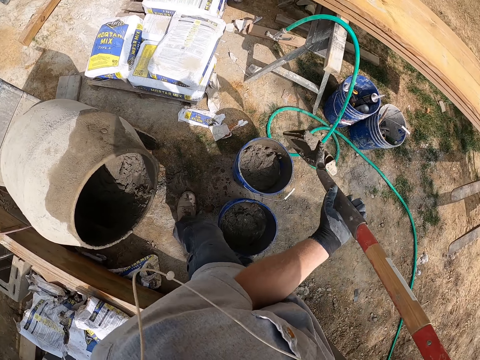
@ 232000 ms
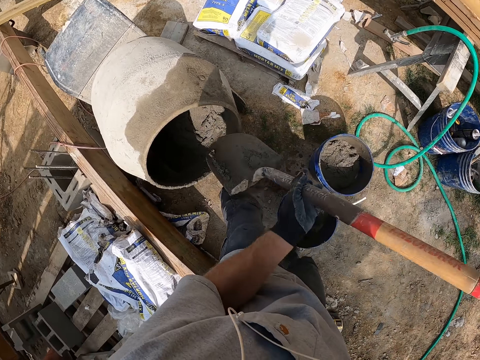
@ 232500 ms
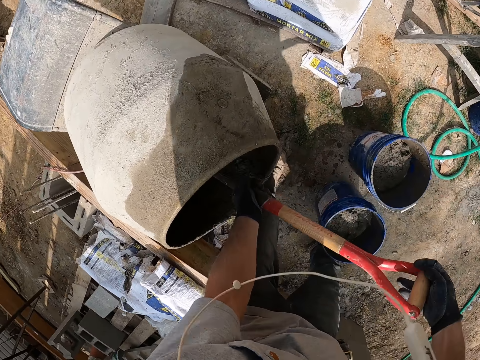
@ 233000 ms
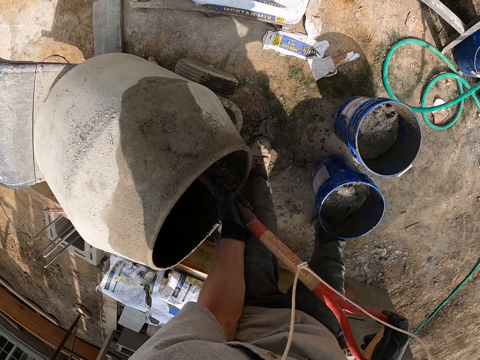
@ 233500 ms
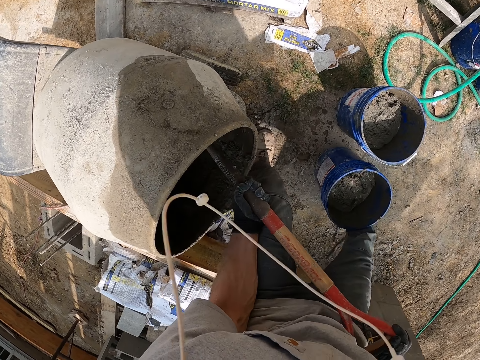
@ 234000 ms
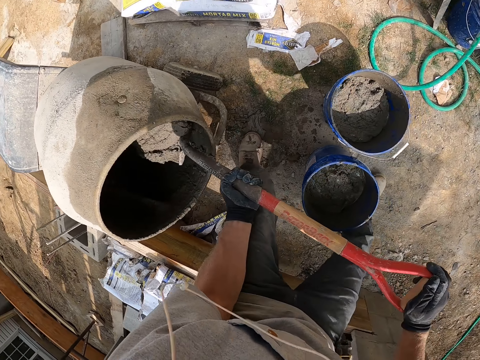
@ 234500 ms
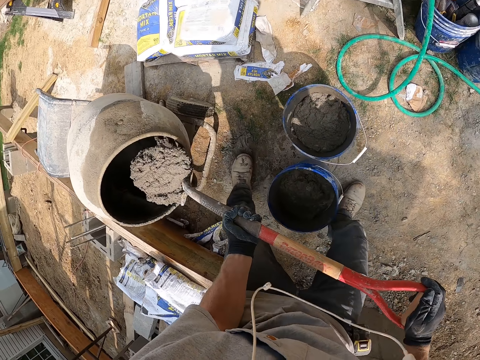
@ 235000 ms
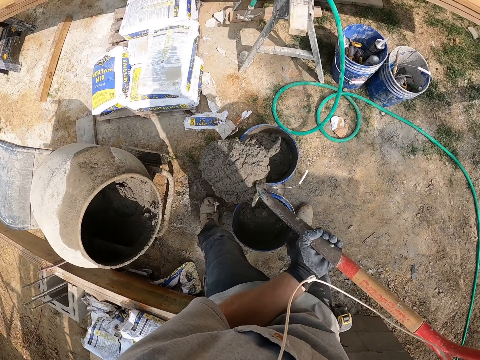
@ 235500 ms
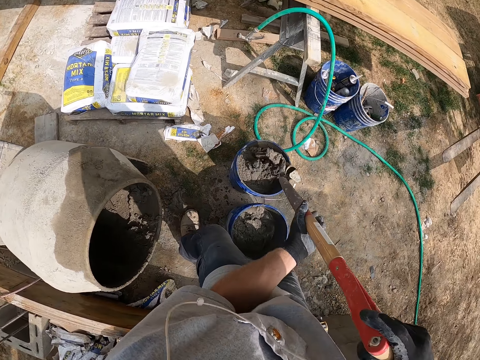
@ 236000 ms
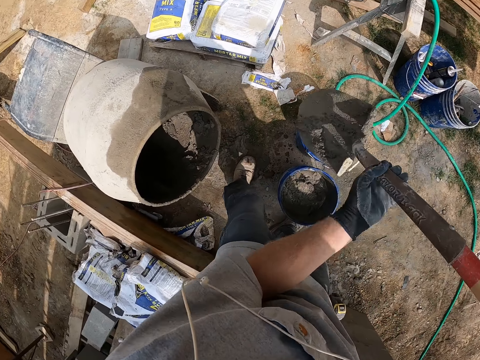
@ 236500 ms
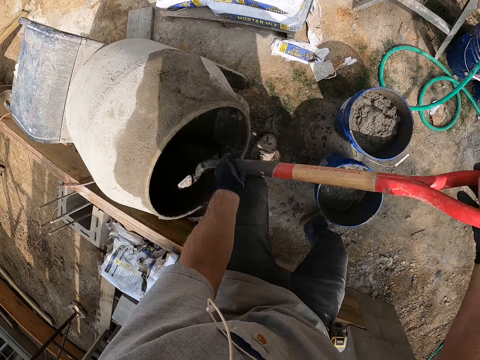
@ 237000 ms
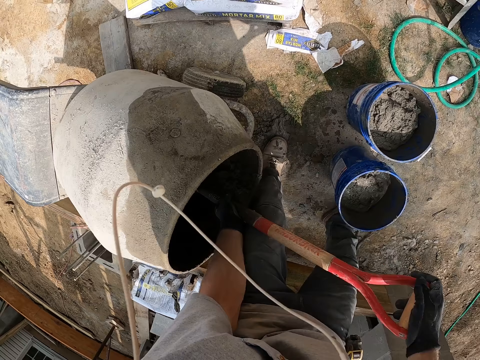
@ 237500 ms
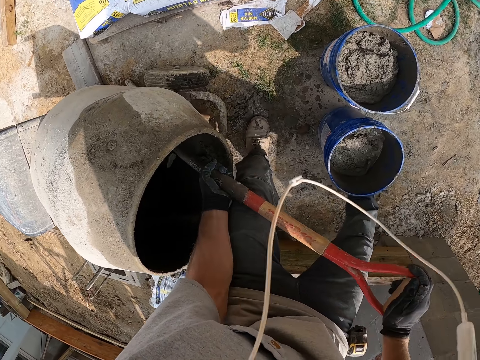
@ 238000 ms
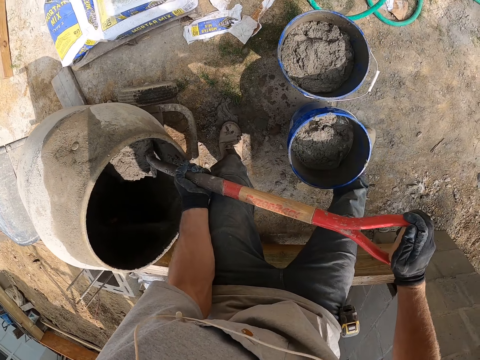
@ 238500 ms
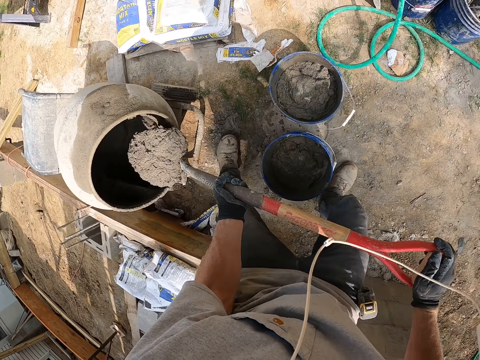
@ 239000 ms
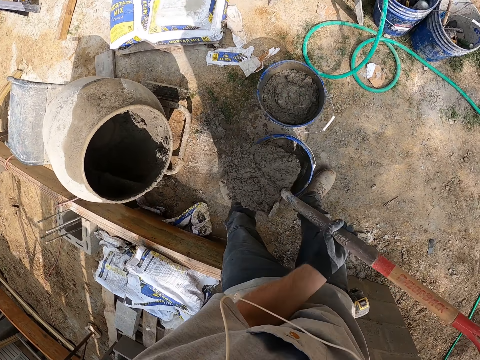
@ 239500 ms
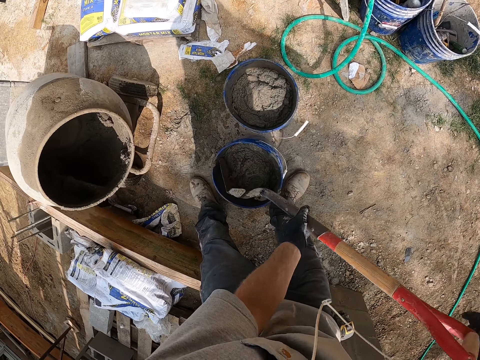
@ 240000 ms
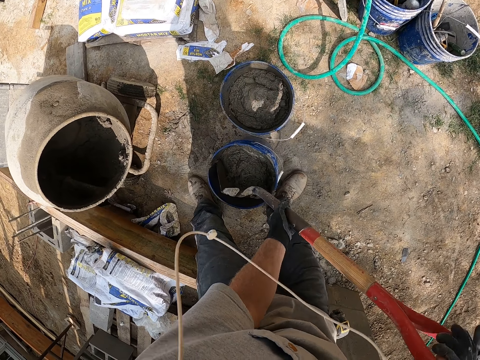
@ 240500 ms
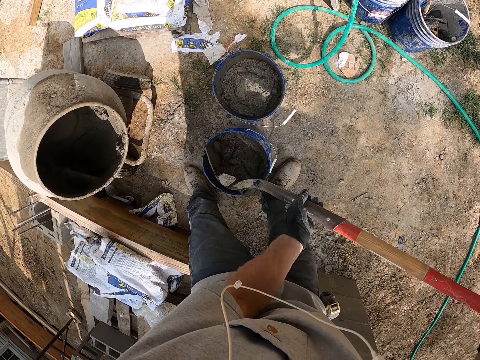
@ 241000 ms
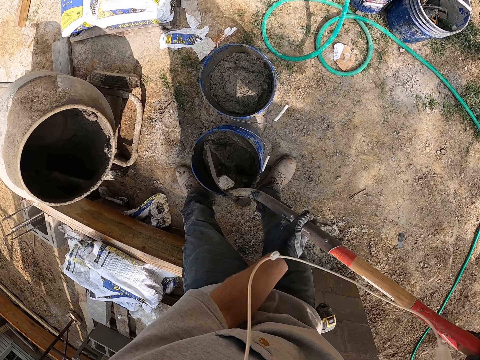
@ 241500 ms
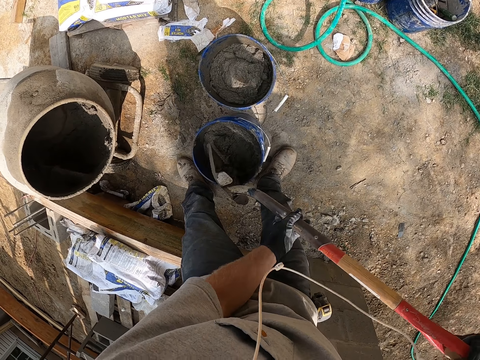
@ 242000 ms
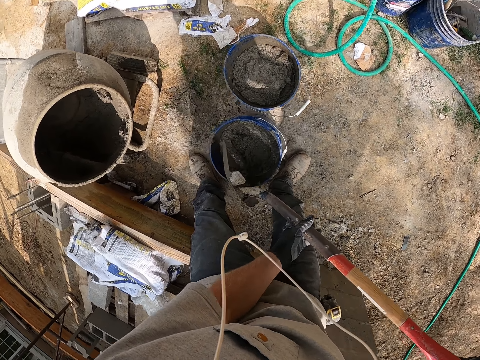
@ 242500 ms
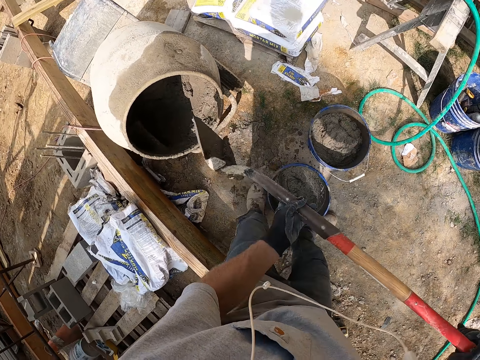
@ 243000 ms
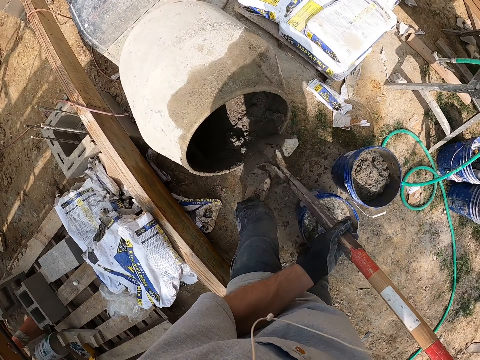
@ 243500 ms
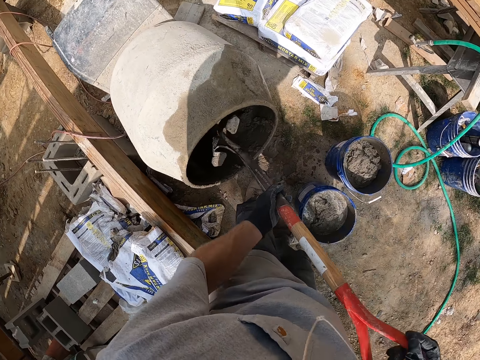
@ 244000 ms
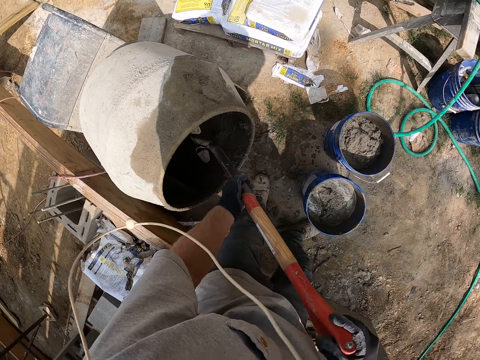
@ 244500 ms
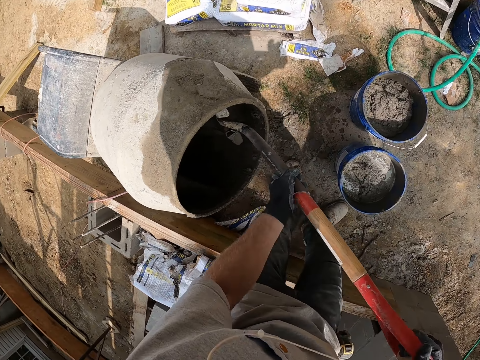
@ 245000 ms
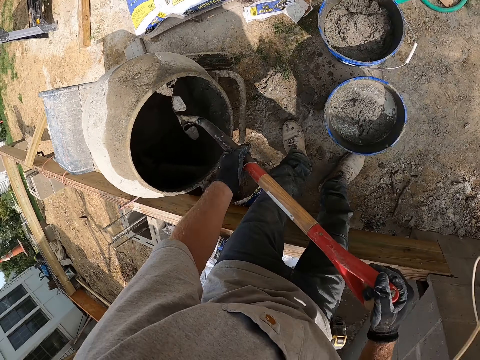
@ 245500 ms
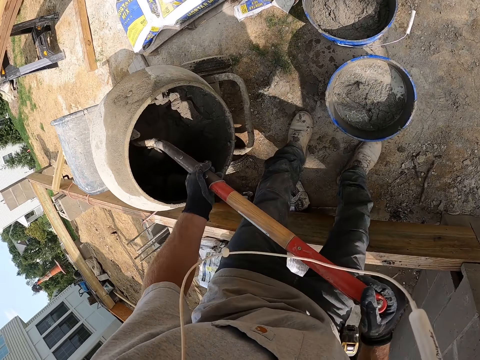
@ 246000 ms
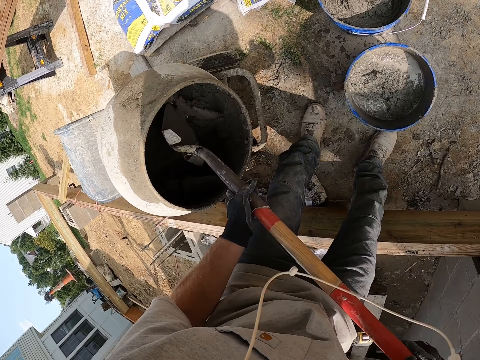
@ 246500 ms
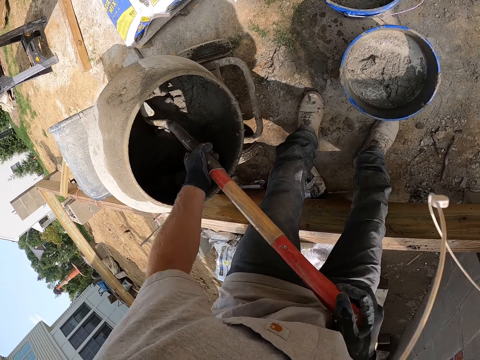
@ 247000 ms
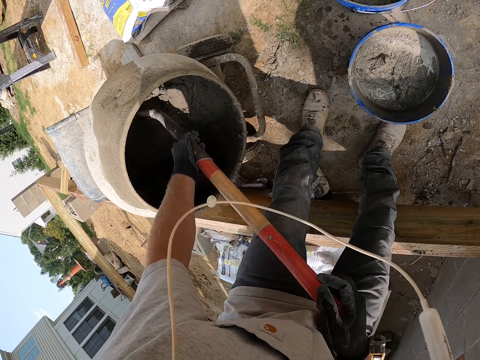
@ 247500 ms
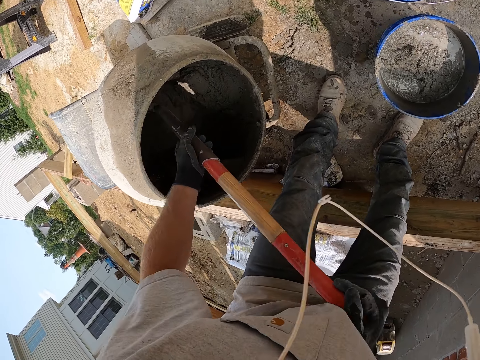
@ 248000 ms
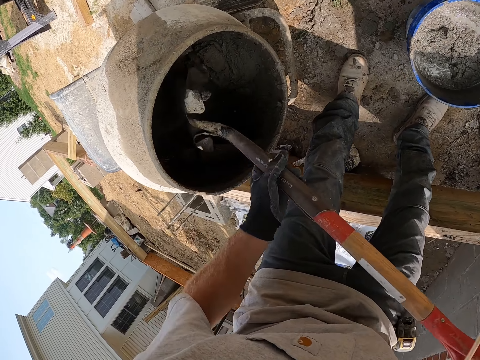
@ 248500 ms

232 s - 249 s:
The camera wearer puts the mortar in the bucket. They scoop the concrete from the mixer. They pour the concrete in the bucket. They scoop the concrete from the mixer. They pour the concrete in the bucket. They tap the spade on the bucket. They mix the concrete with the spade. They scoop the mortar in the cement mixer.

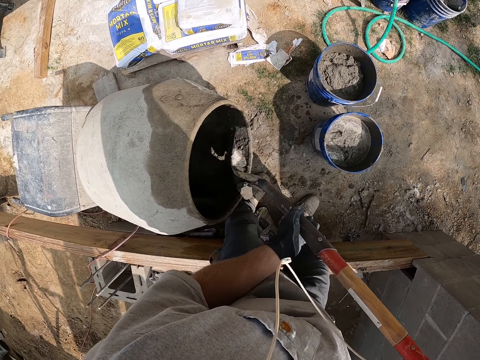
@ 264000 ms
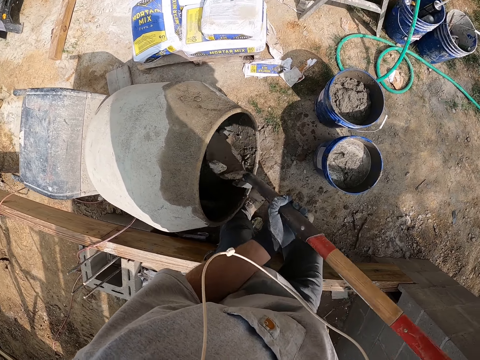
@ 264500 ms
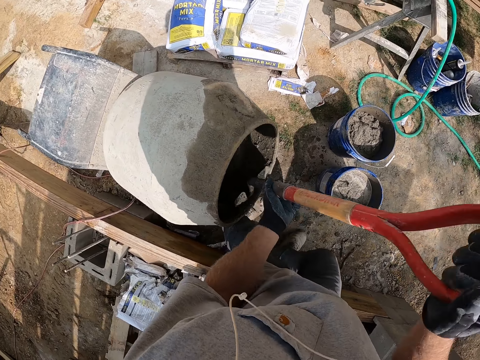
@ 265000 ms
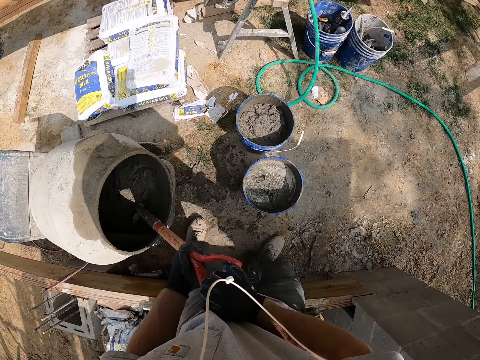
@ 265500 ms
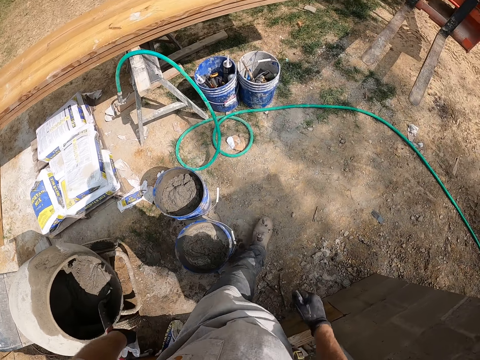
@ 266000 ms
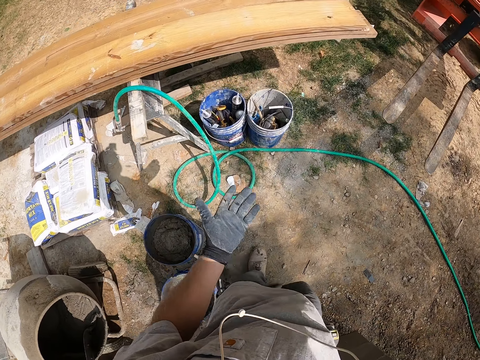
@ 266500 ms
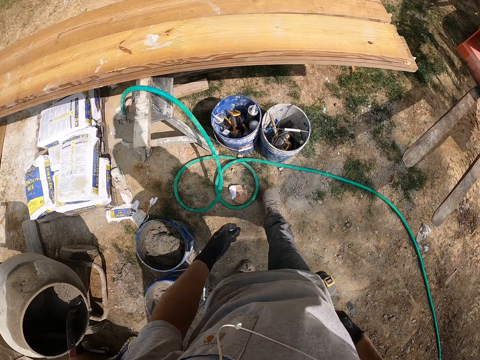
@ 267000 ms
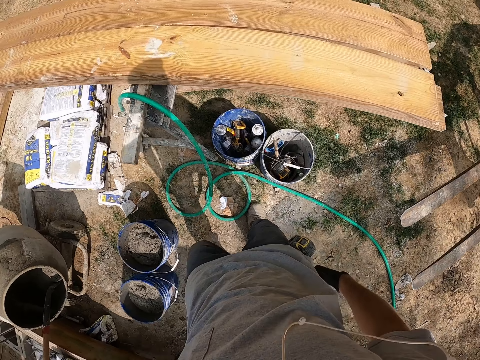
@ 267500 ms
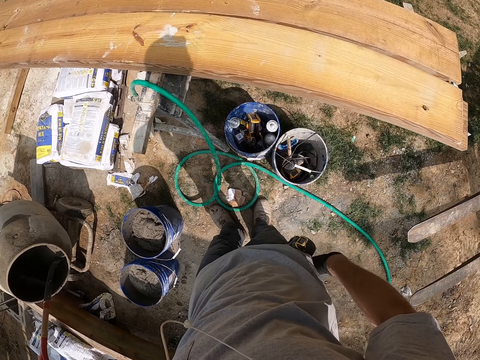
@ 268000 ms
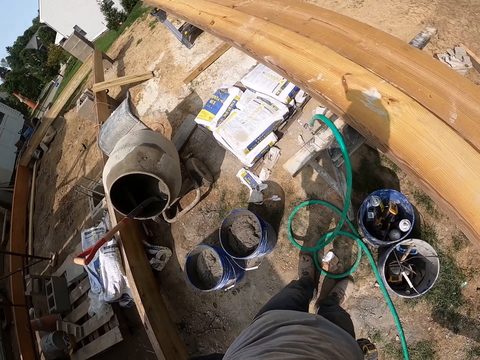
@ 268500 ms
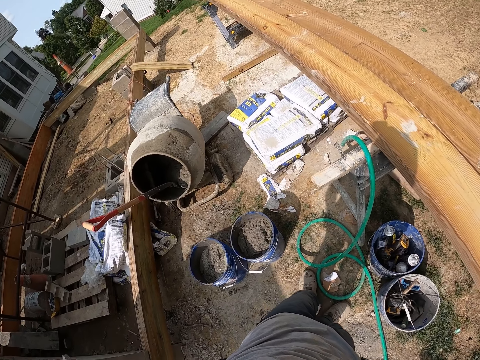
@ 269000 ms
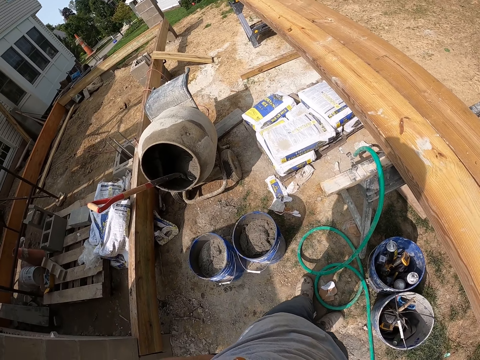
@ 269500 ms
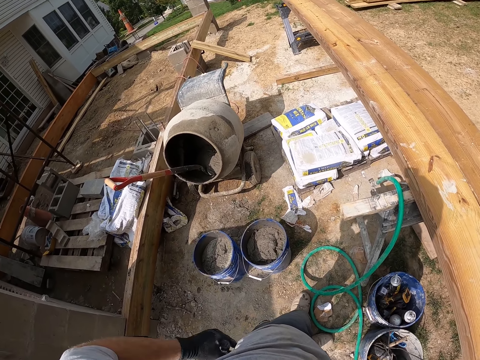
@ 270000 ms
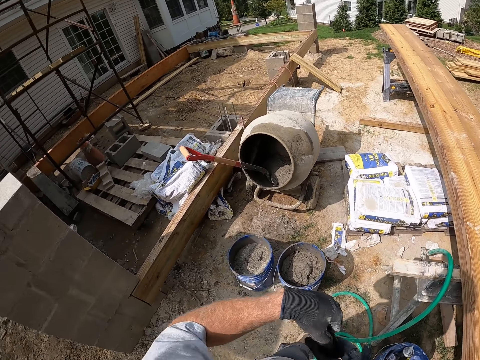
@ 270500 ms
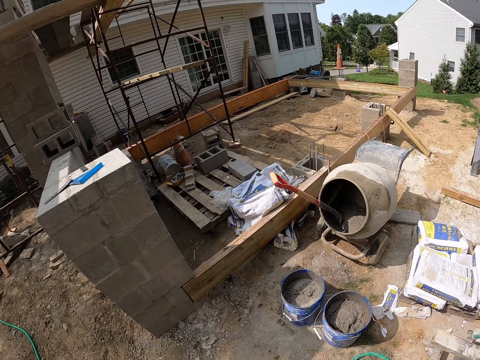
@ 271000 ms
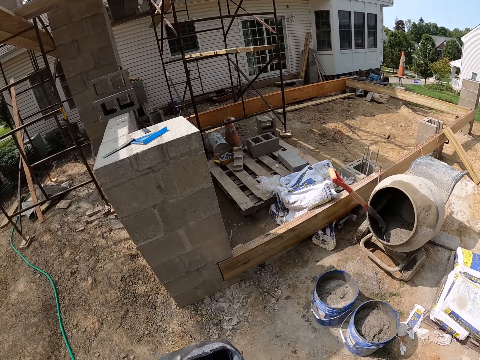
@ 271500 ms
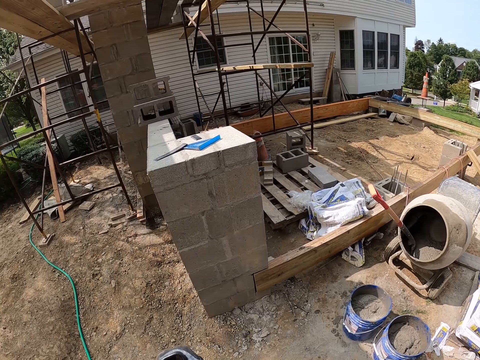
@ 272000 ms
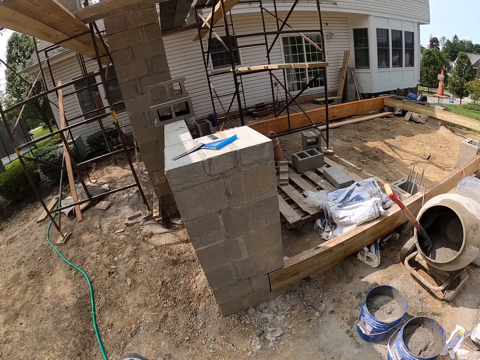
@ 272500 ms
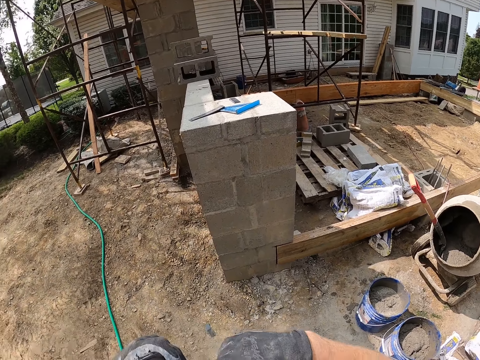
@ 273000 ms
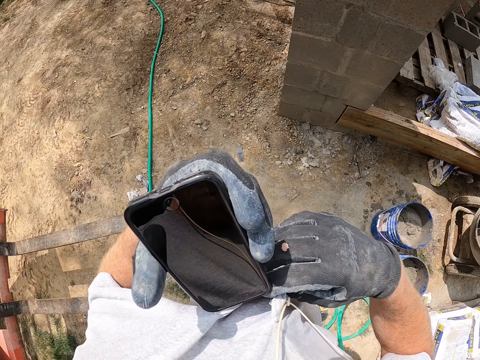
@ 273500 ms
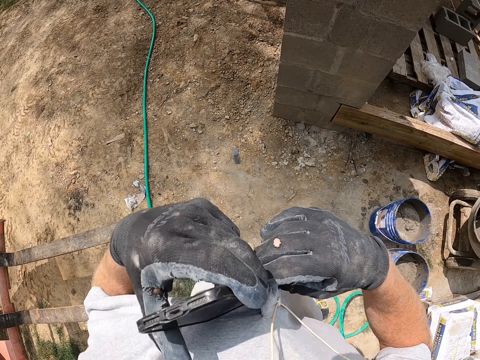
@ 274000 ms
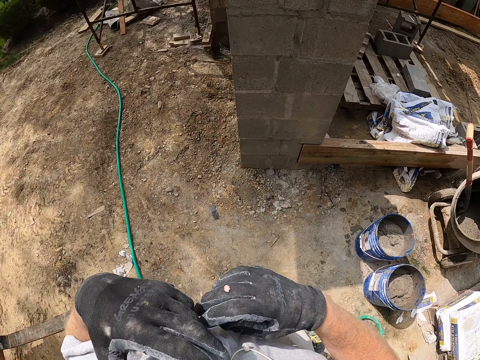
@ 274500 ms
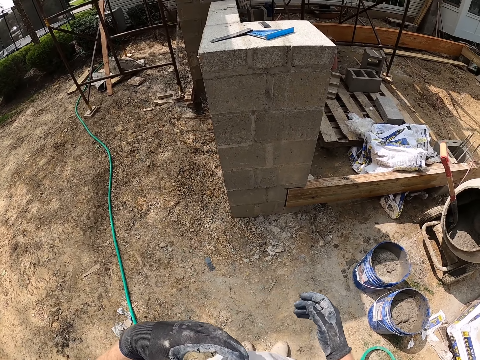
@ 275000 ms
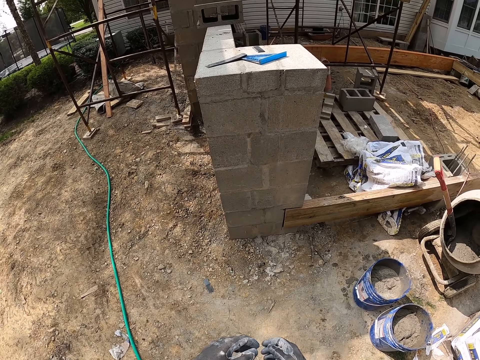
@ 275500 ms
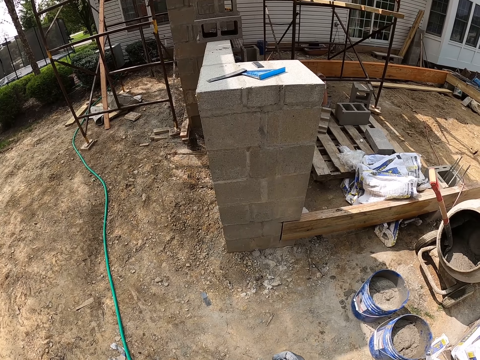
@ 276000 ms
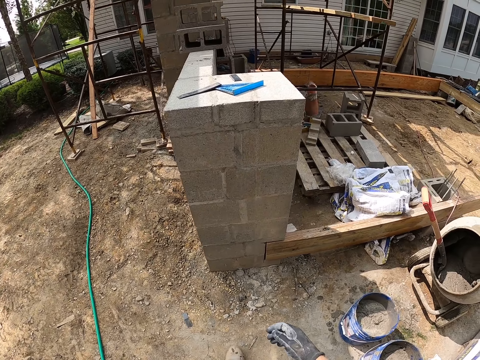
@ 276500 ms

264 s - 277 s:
The camera wearer drops the spade. He walks in the compound. He observes his hand. He looks around. He takes out his cellphone. He looks around. He observes the cellphone. He makes a phone call.
